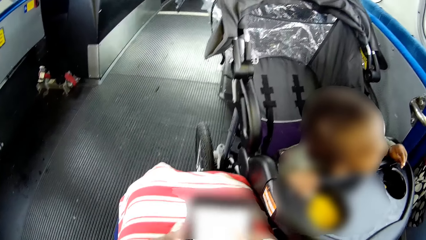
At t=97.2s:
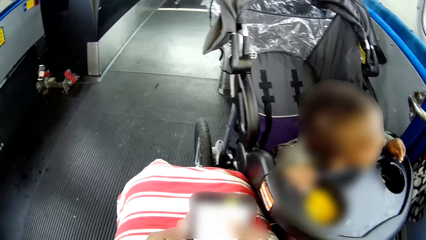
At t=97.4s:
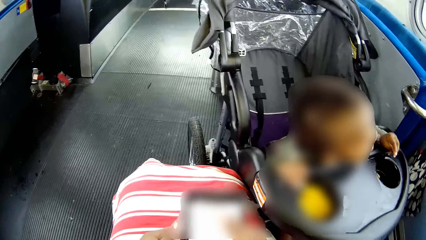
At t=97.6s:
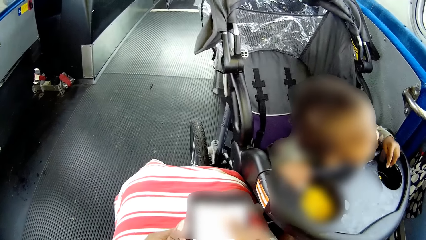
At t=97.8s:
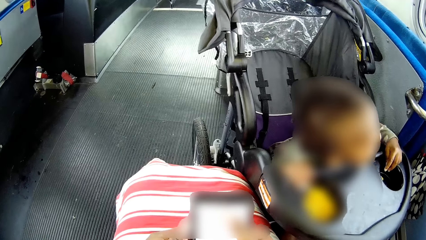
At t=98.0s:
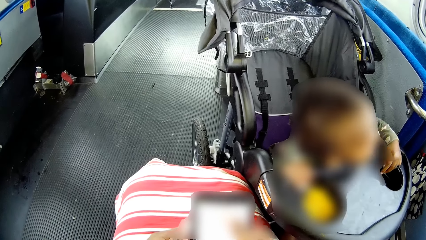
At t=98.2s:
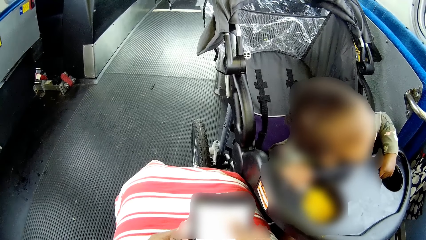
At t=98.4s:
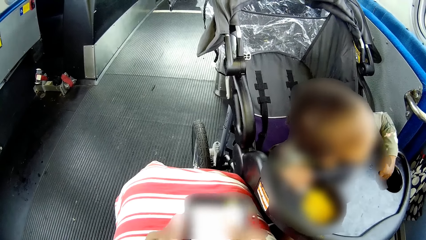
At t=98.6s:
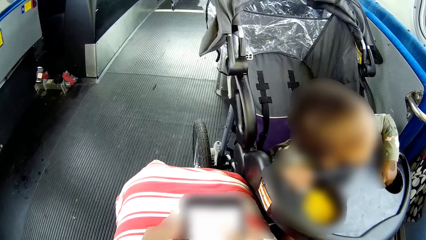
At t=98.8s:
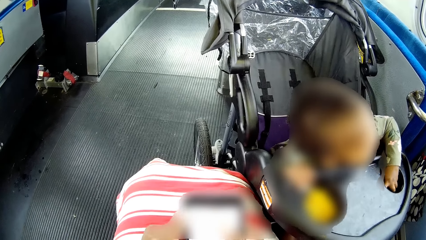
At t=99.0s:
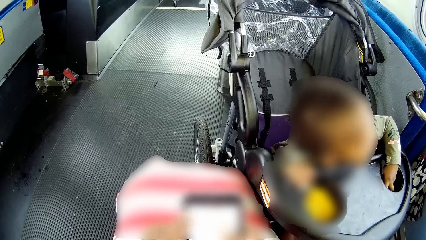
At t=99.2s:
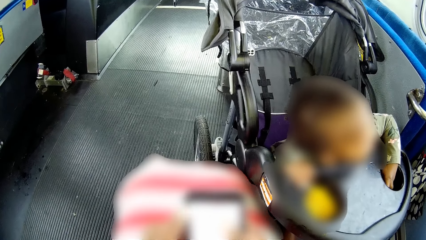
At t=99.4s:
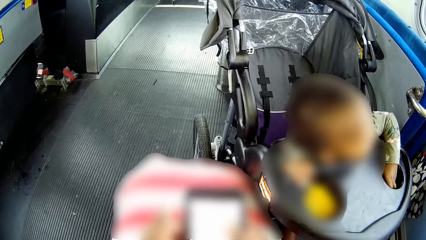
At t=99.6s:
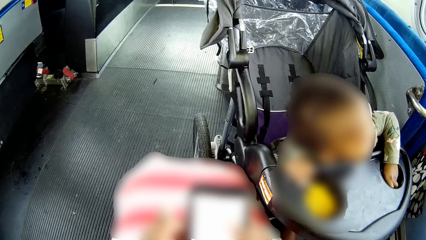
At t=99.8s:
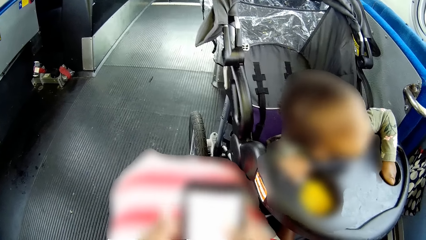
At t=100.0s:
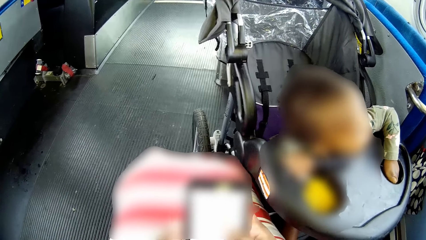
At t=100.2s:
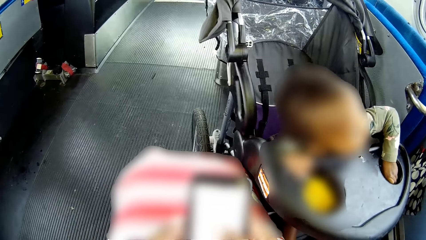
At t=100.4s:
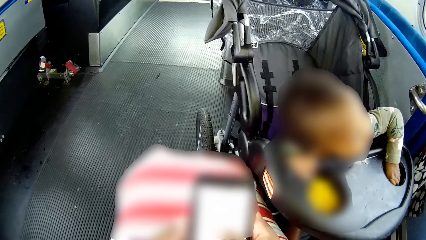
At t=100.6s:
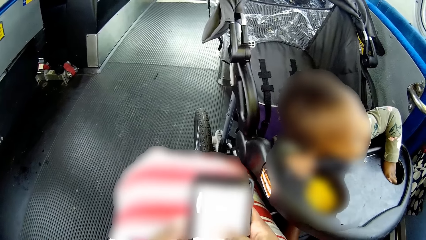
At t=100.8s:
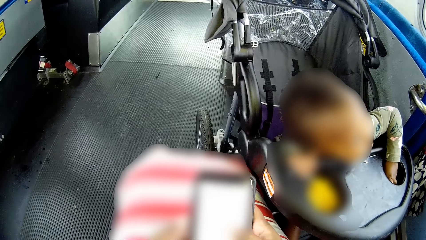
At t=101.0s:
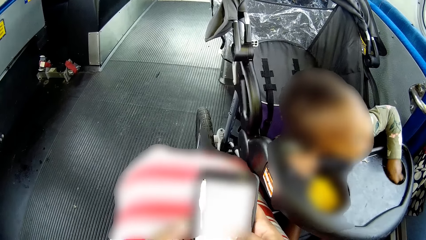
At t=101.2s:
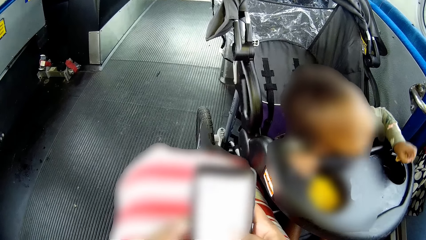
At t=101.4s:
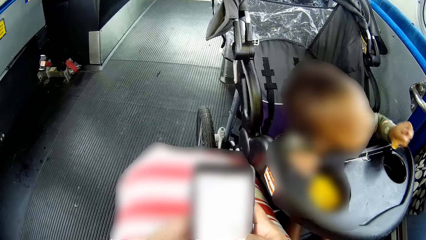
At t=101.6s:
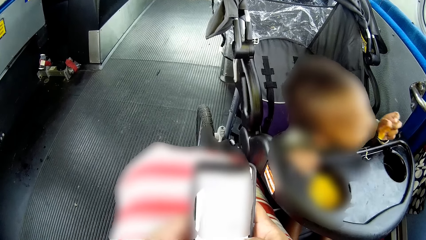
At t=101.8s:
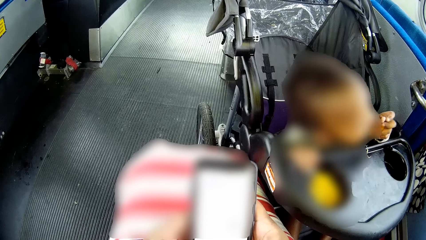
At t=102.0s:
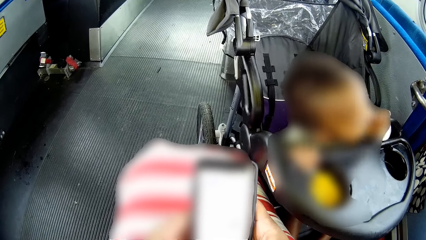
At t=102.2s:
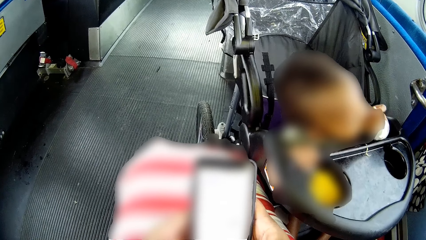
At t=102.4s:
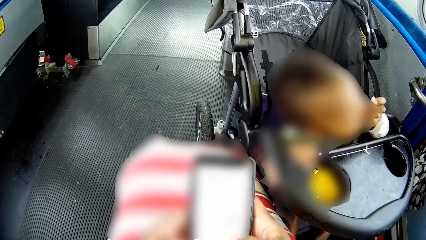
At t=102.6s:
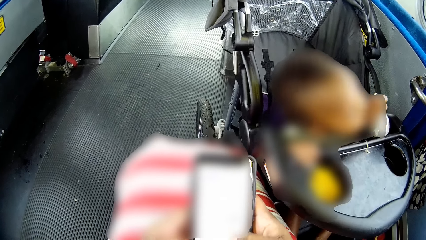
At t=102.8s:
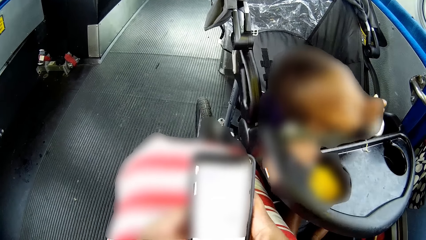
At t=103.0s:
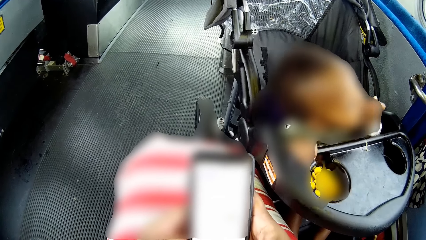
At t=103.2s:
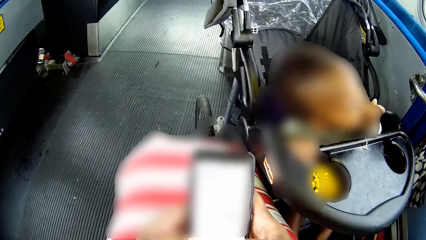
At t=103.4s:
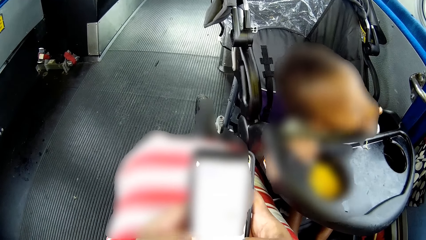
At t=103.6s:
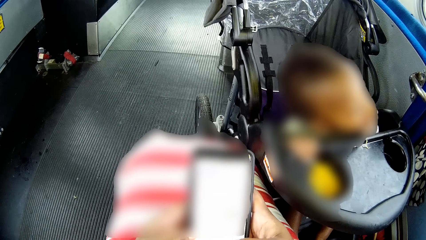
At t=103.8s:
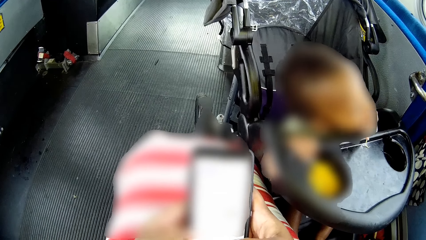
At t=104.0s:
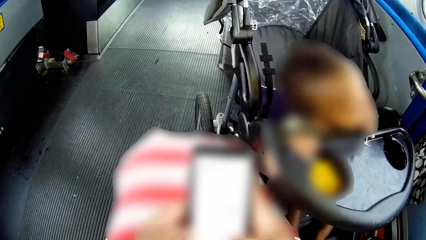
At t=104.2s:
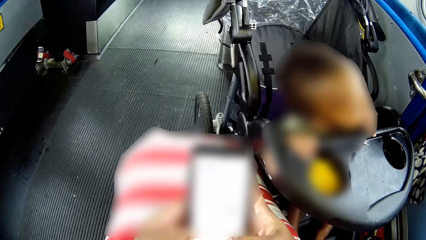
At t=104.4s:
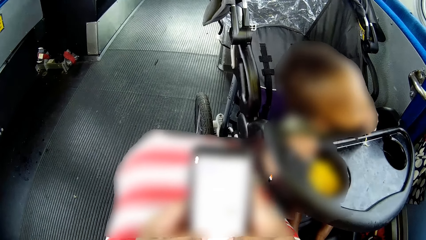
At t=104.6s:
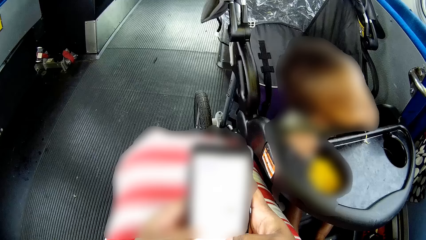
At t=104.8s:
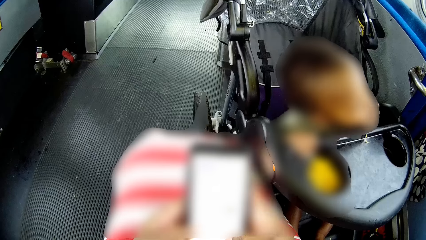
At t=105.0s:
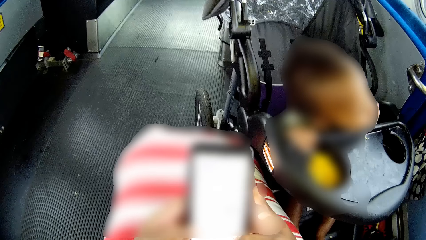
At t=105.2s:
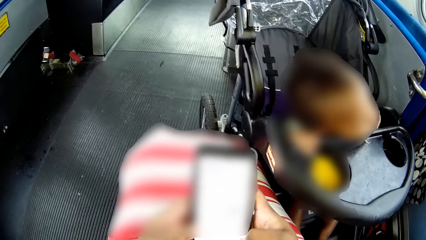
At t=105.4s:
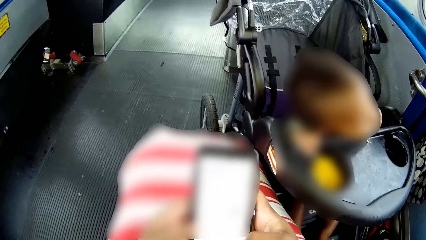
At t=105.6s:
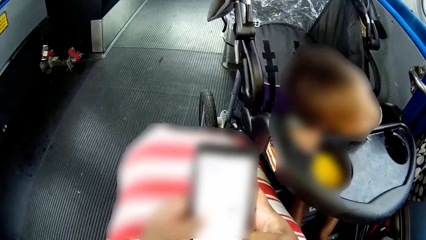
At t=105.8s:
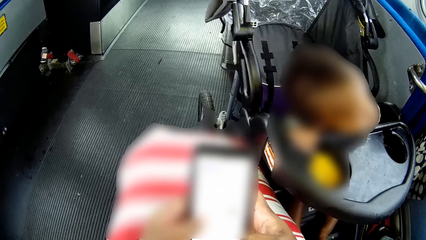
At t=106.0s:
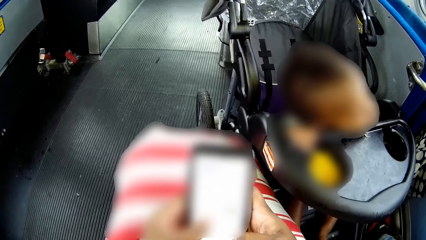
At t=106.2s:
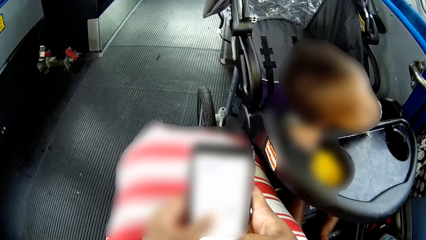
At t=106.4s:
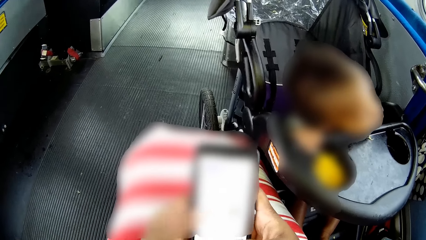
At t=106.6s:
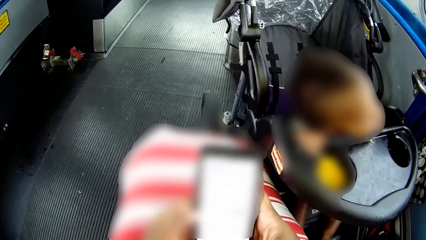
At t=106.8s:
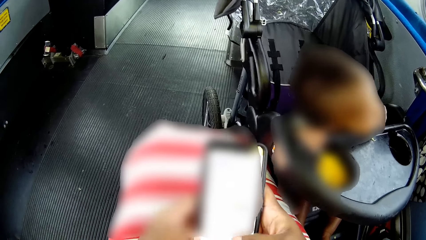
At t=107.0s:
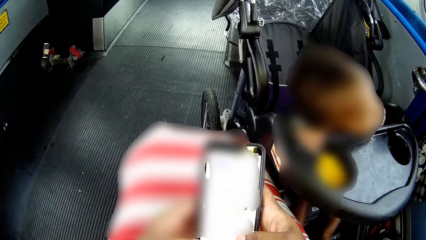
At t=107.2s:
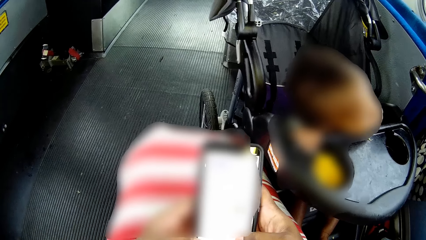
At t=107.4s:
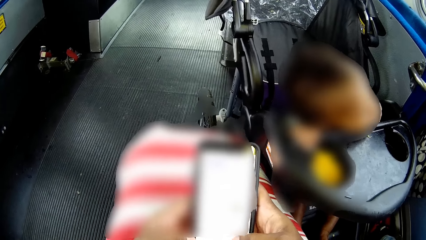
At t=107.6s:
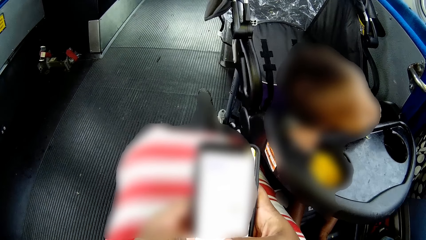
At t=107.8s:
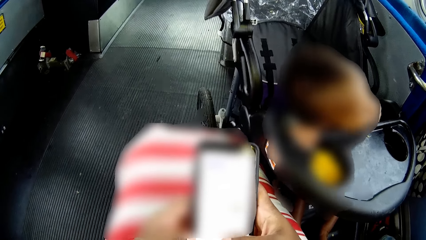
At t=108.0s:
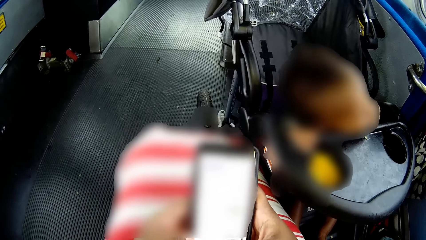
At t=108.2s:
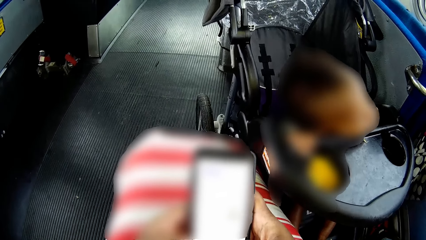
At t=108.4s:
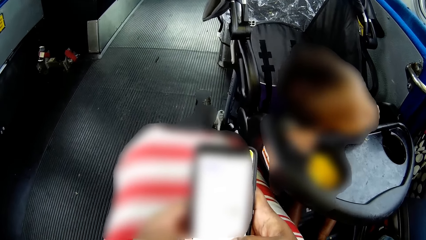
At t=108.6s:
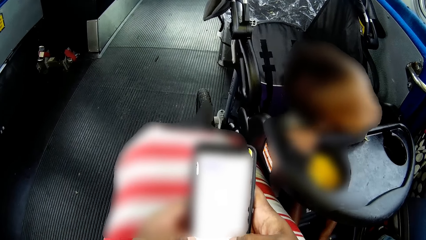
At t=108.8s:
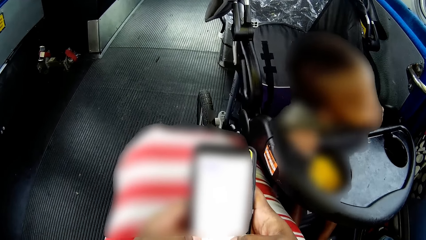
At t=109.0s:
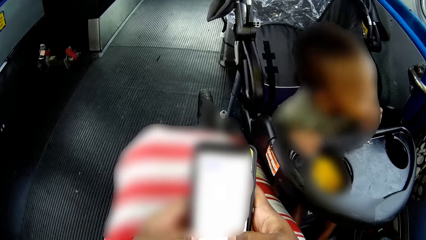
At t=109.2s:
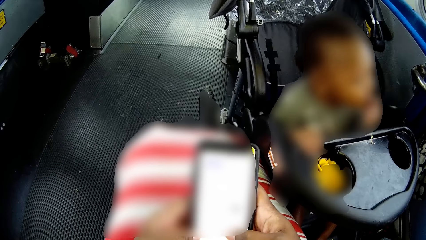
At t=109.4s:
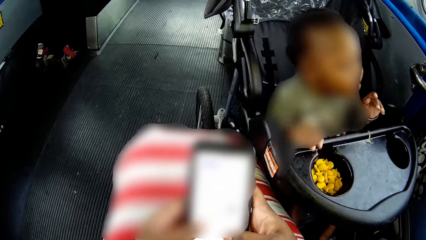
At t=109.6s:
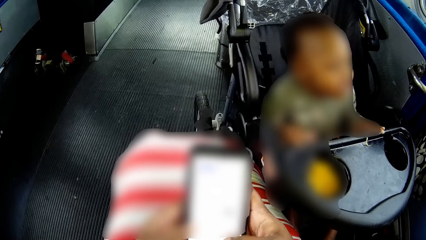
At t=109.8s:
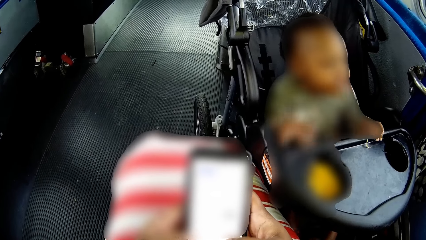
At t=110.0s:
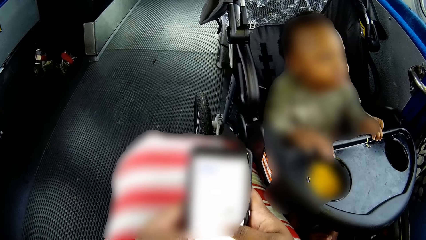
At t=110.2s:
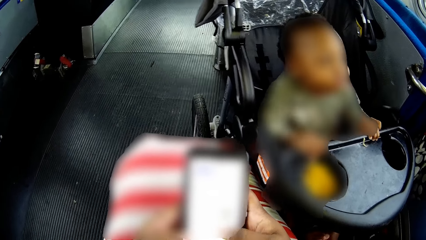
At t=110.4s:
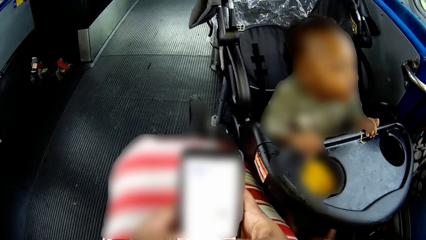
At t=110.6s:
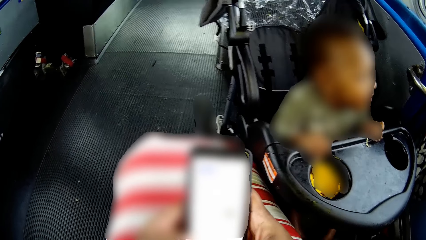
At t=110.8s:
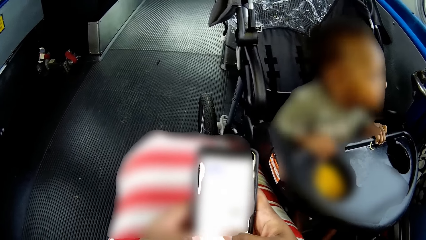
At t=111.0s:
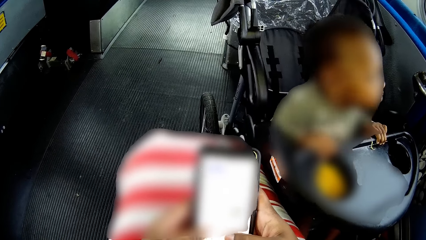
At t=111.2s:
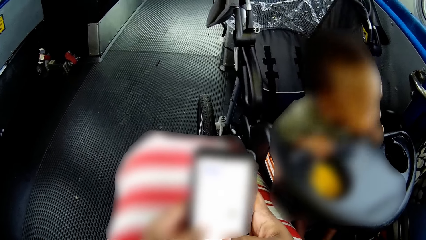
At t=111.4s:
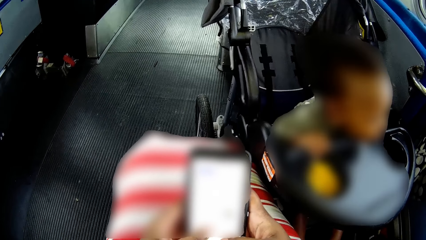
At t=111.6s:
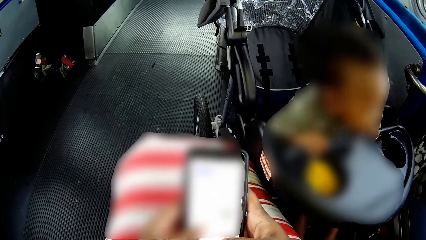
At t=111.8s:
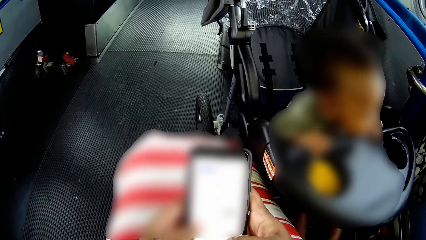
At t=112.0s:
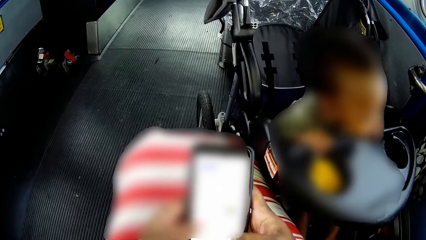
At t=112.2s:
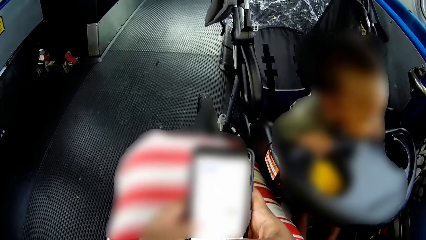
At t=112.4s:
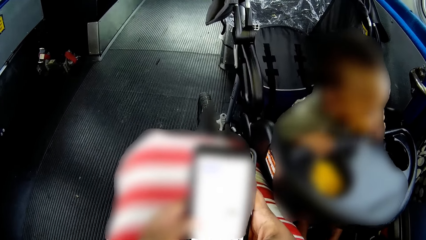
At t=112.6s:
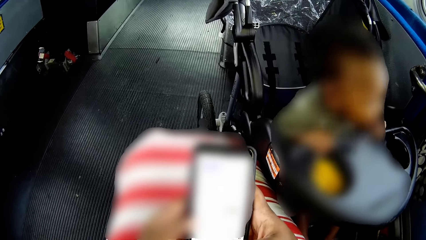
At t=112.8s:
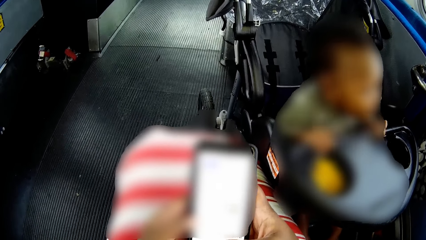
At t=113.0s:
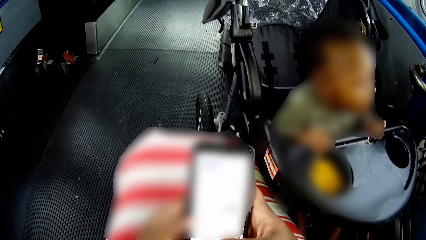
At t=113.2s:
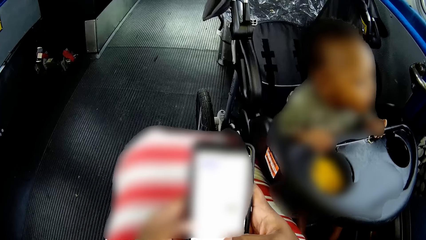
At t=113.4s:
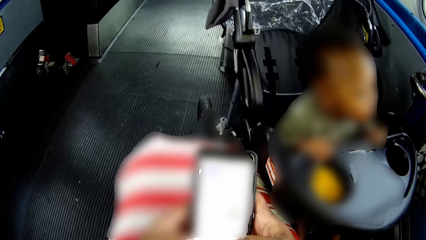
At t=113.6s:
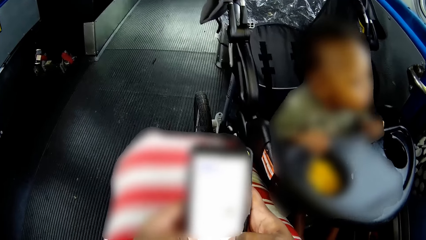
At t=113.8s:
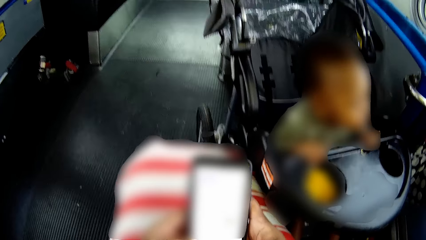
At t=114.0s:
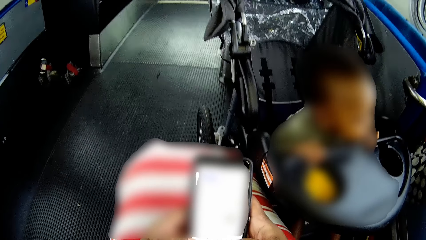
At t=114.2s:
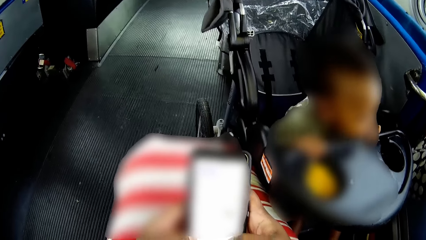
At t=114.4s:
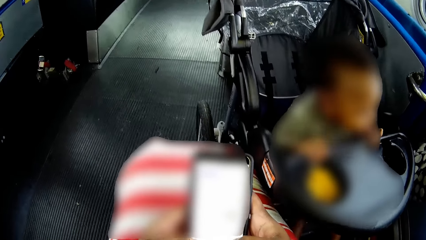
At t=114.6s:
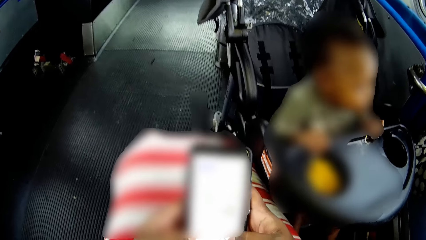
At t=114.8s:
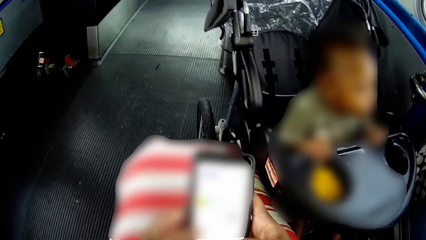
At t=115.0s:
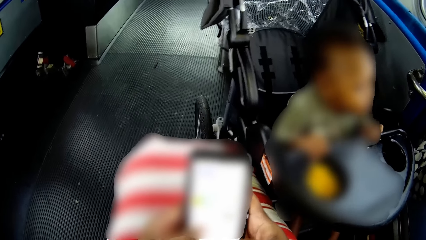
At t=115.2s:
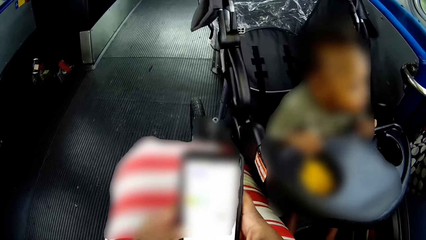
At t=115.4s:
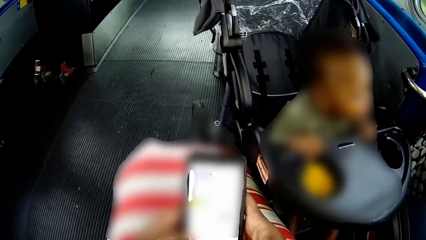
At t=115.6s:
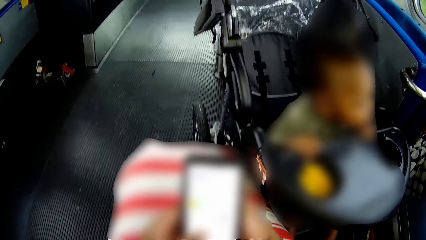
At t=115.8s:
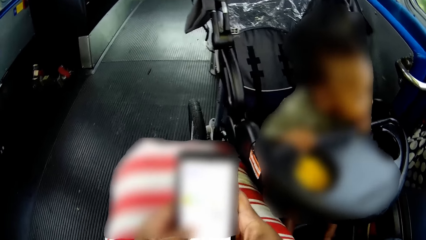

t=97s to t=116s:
The camera wearer taps on the phone with her hands. The baby in the pushchair picks up cookies from the pushchair cookie-hole with his left hand. The baby puts the cookies in his mouth with his left hand. The baby places his hands on the pushchair.
